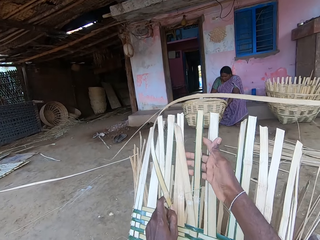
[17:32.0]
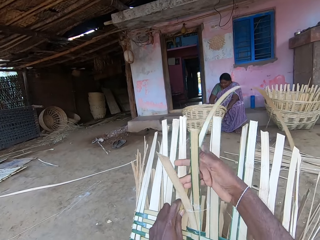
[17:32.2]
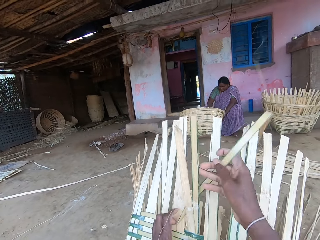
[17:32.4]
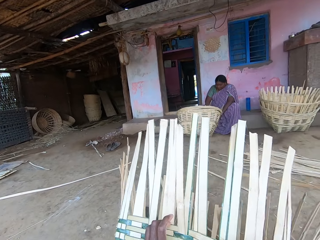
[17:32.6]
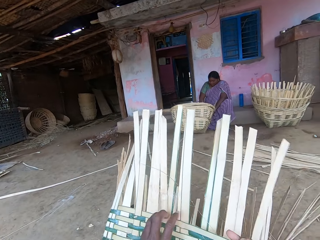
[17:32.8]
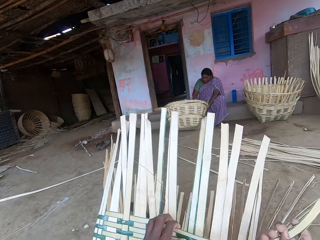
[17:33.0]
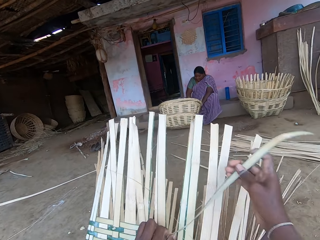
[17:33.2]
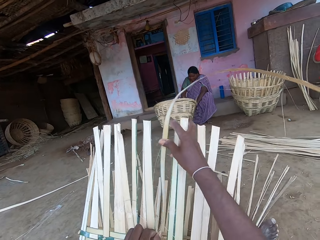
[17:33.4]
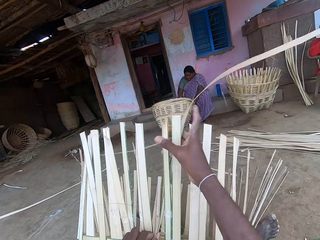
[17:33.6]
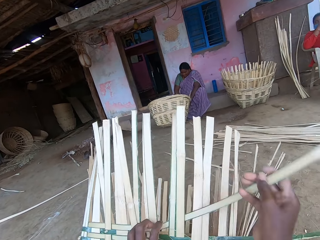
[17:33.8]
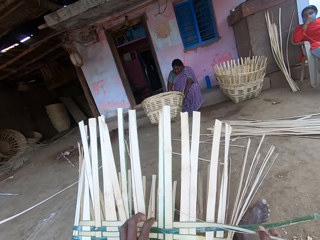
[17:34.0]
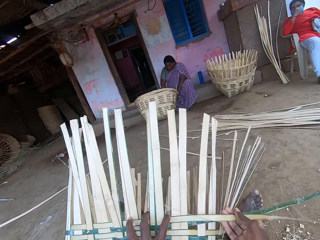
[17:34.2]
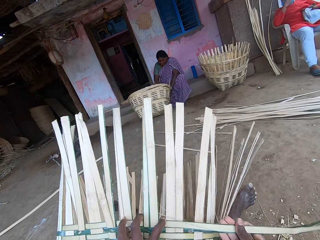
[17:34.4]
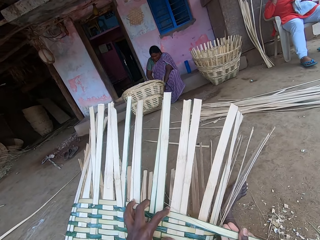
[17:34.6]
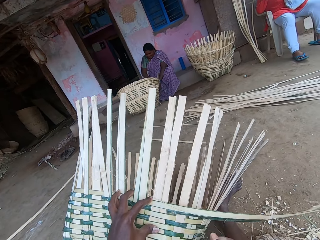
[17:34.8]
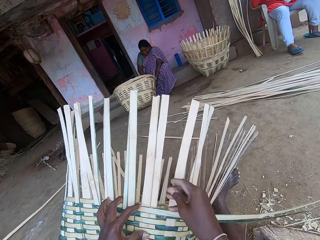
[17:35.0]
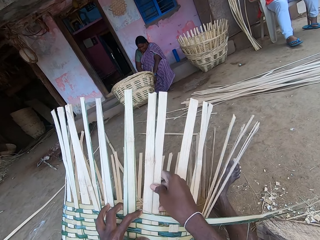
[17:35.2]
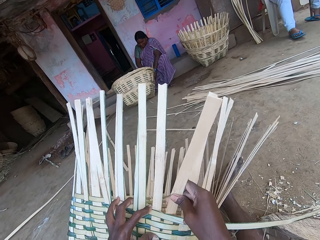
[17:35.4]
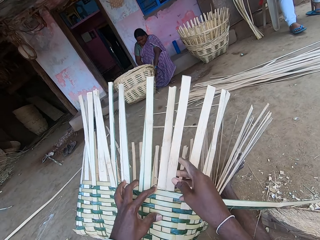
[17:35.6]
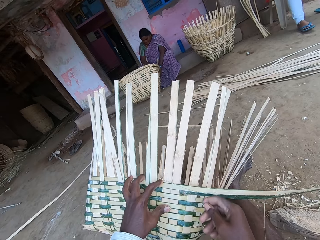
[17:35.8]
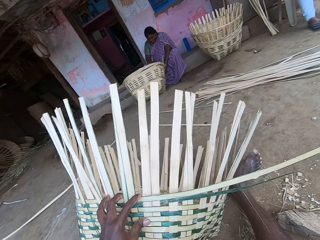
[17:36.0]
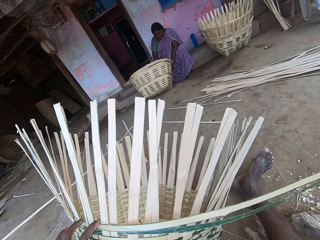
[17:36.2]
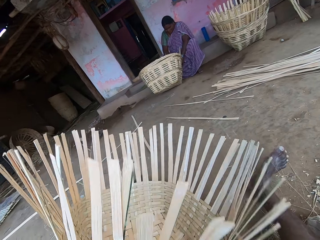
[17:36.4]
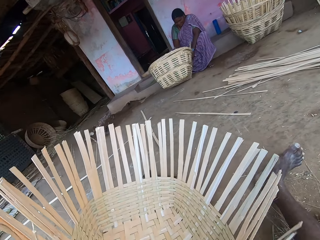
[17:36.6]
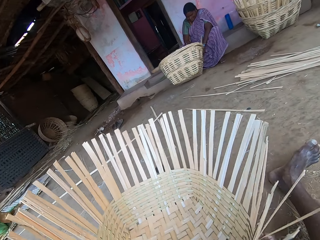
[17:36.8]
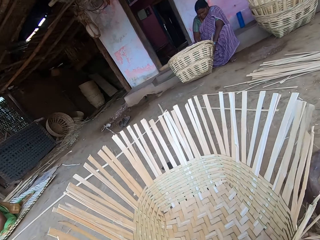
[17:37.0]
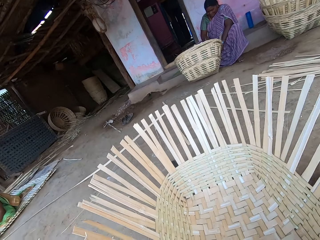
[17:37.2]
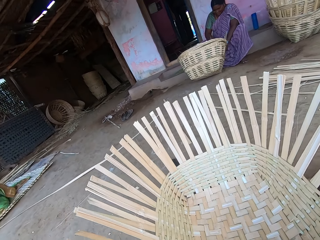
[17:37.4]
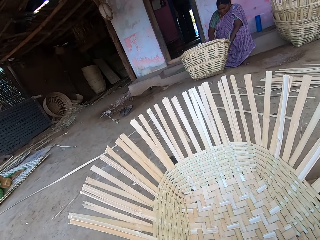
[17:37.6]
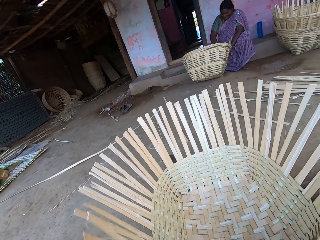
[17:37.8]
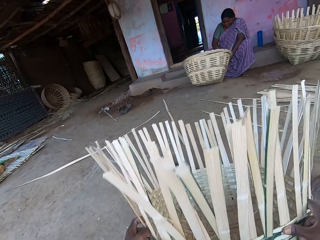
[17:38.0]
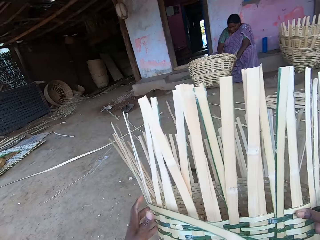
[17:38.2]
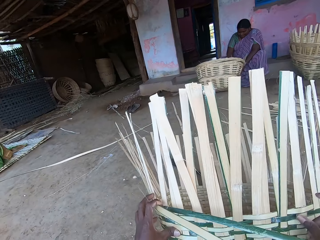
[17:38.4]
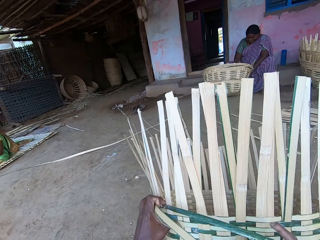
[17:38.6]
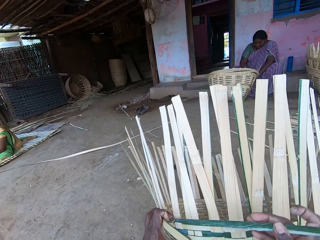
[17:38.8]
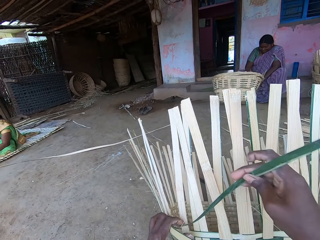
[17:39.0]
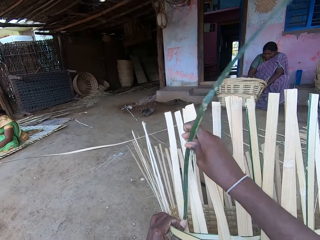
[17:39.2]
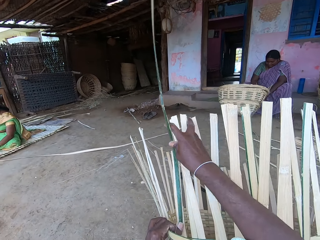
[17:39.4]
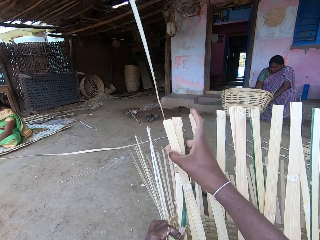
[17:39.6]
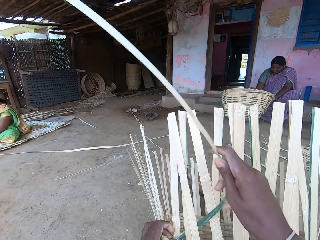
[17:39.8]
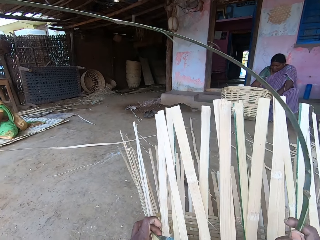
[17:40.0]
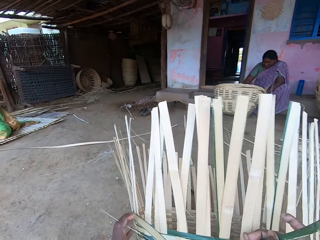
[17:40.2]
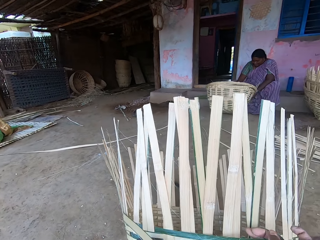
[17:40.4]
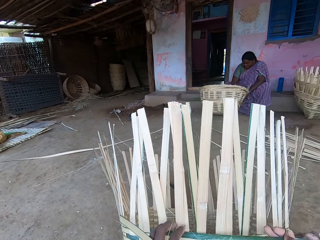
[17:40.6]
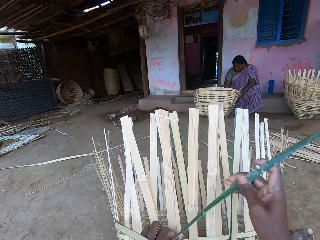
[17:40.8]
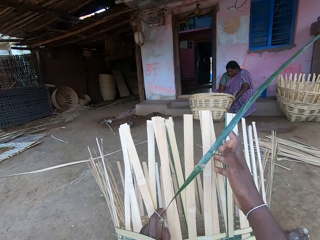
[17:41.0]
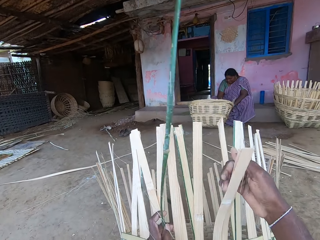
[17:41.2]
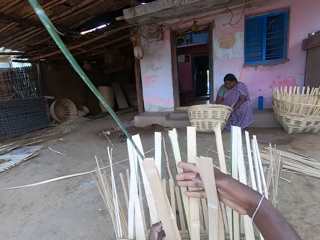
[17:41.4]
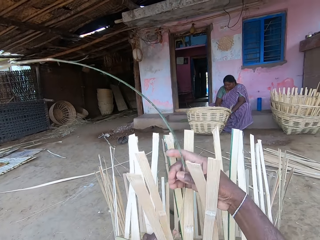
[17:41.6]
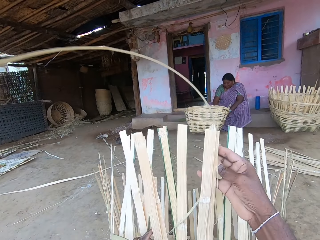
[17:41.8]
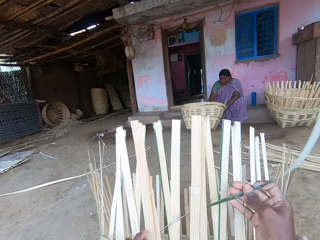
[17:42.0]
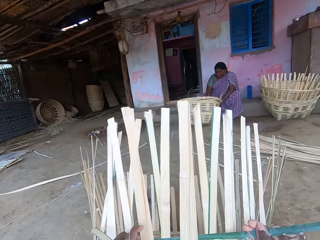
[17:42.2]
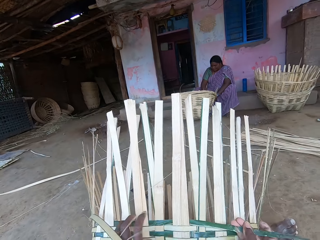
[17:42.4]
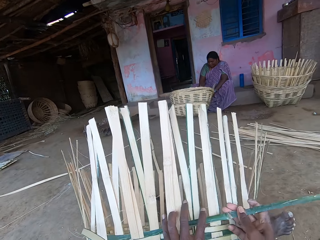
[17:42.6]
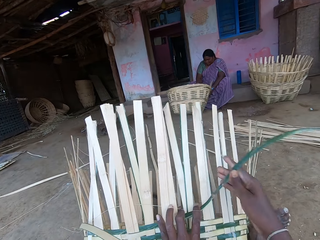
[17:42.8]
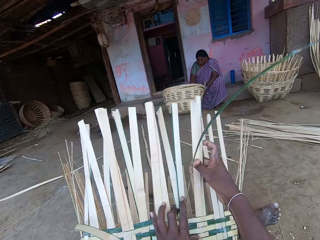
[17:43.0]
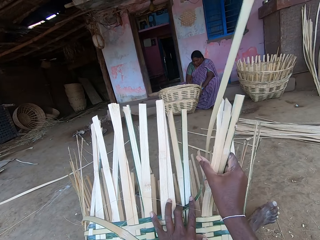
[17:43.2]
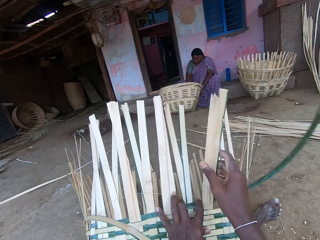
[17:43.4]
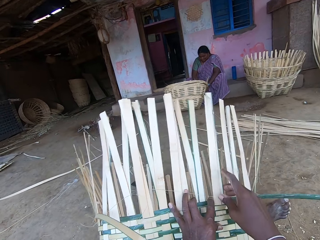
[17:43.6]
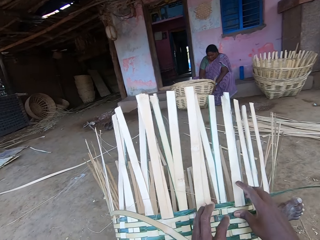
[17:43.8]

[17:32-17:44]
The camera wearer lowers the basket on the ground with his hands. He moves the basket on the ground with his hands. He looks at the basket. He lifts the basket with his hands. He weaves bamboo strips onto the basket with his hands.

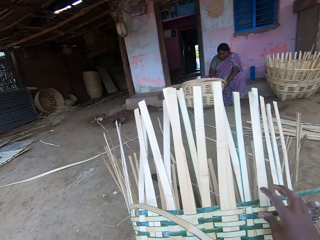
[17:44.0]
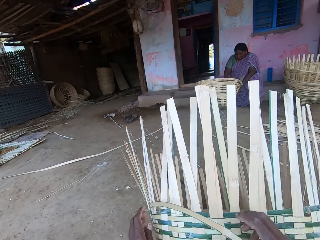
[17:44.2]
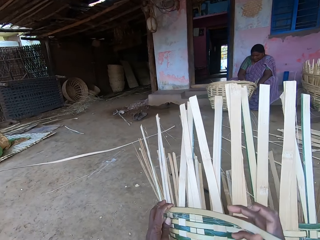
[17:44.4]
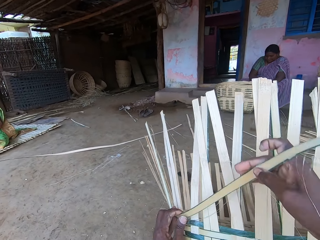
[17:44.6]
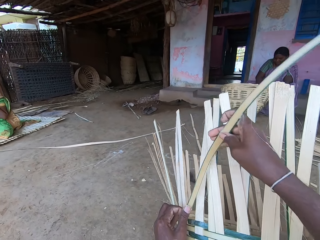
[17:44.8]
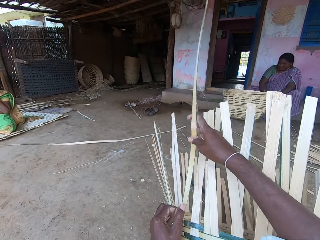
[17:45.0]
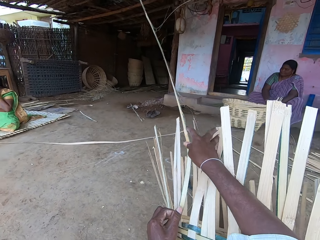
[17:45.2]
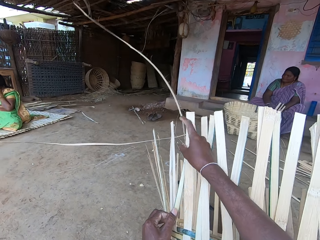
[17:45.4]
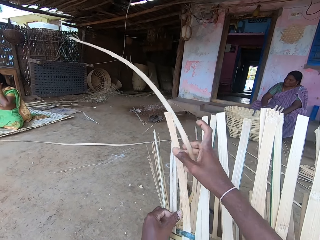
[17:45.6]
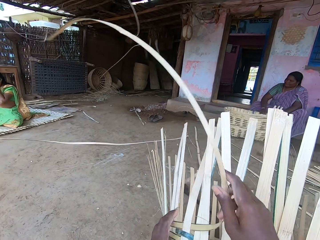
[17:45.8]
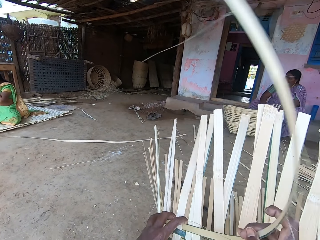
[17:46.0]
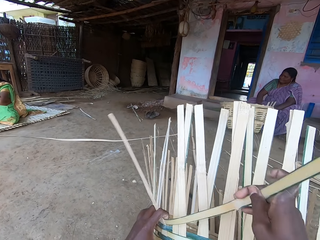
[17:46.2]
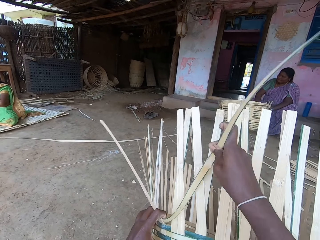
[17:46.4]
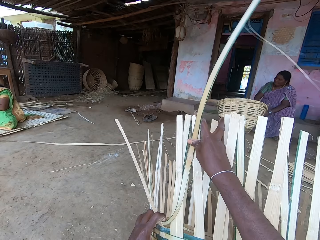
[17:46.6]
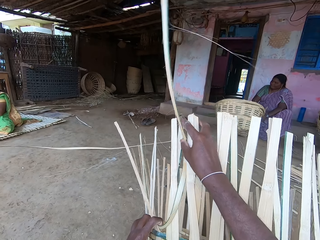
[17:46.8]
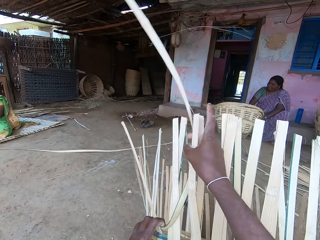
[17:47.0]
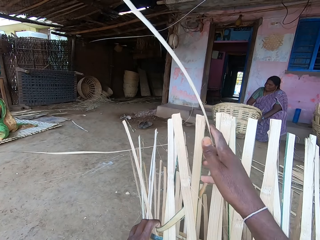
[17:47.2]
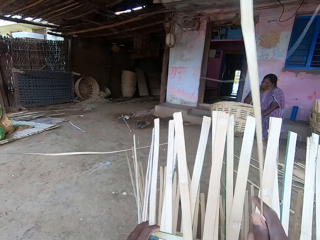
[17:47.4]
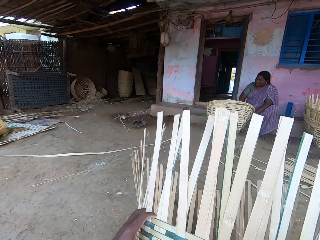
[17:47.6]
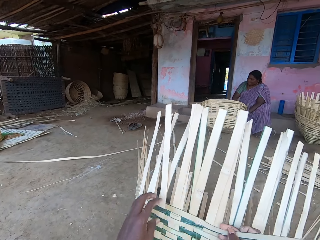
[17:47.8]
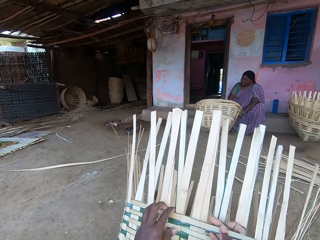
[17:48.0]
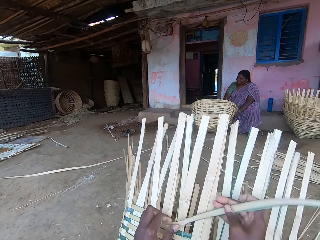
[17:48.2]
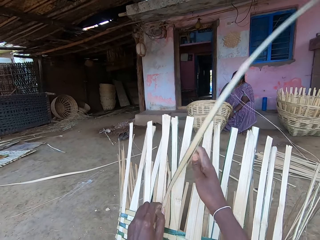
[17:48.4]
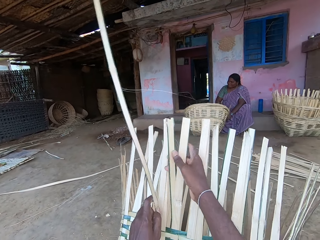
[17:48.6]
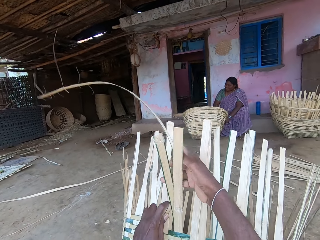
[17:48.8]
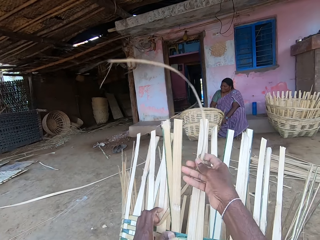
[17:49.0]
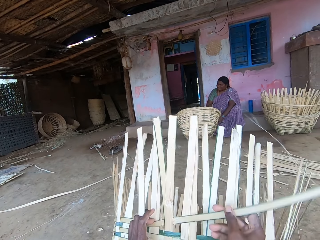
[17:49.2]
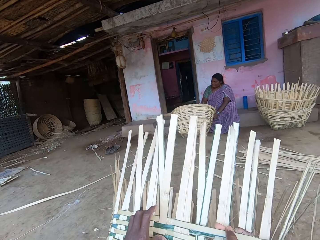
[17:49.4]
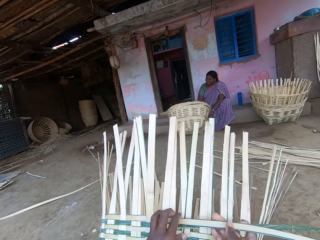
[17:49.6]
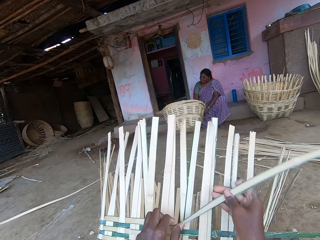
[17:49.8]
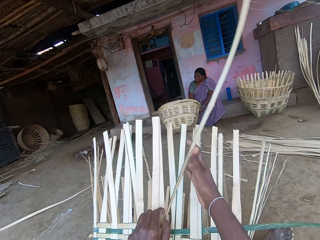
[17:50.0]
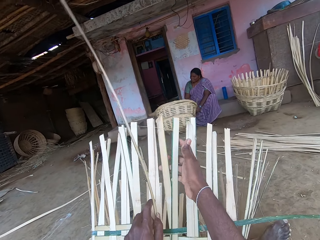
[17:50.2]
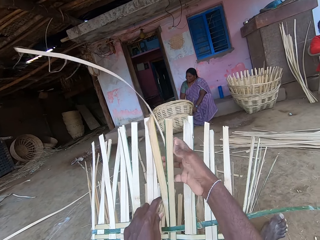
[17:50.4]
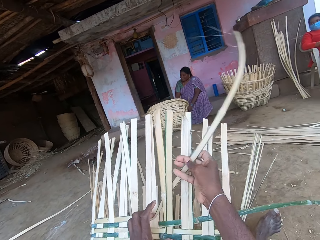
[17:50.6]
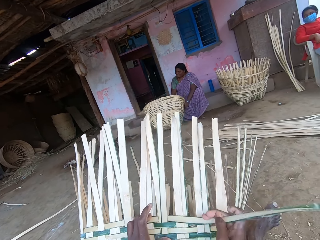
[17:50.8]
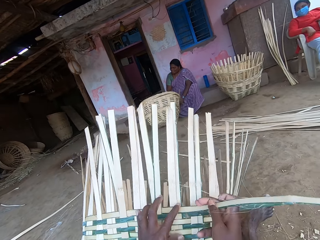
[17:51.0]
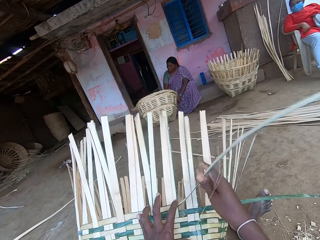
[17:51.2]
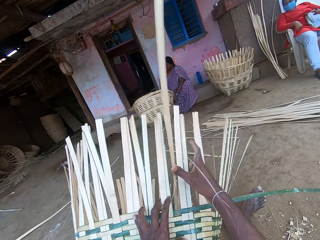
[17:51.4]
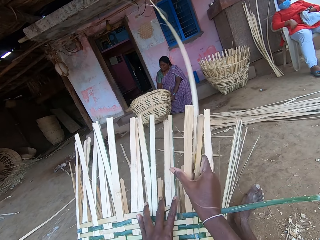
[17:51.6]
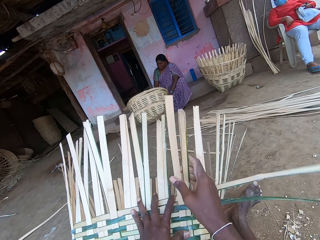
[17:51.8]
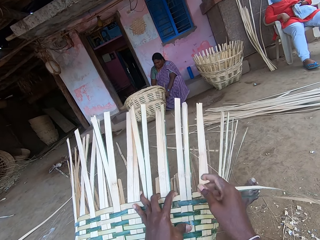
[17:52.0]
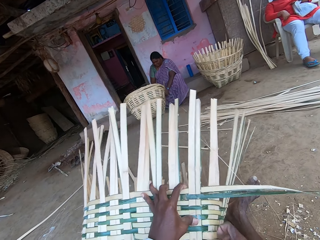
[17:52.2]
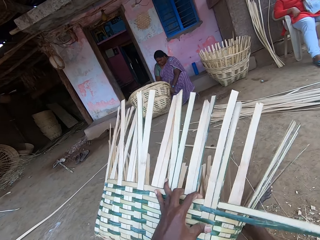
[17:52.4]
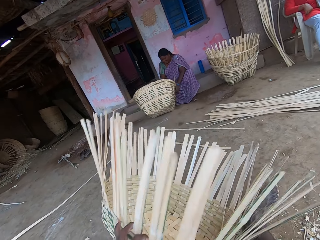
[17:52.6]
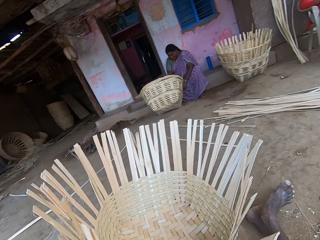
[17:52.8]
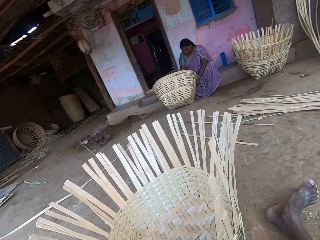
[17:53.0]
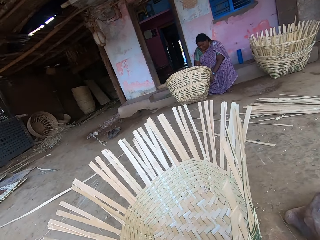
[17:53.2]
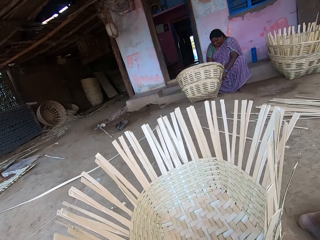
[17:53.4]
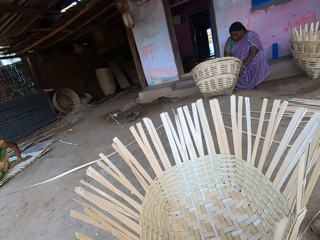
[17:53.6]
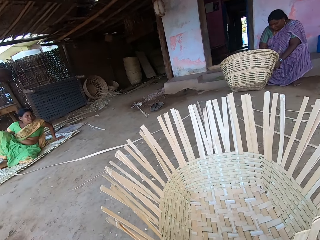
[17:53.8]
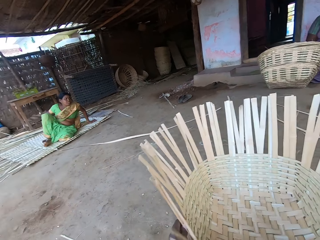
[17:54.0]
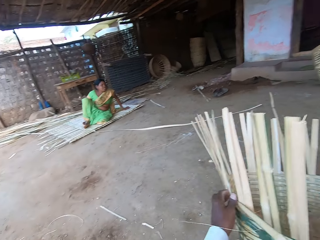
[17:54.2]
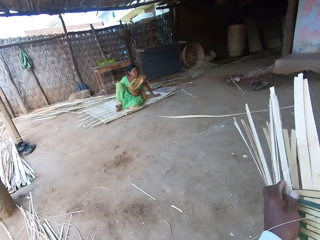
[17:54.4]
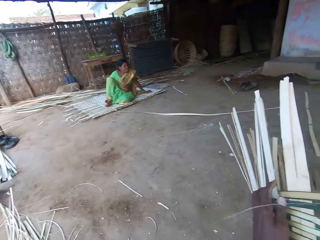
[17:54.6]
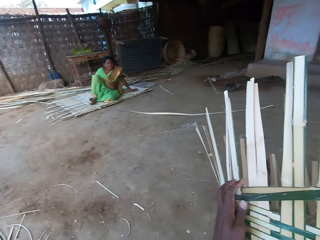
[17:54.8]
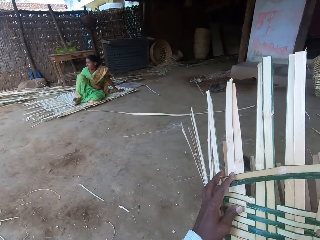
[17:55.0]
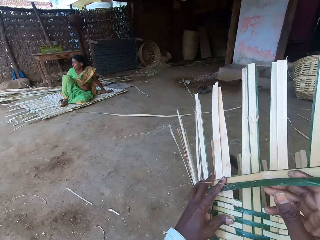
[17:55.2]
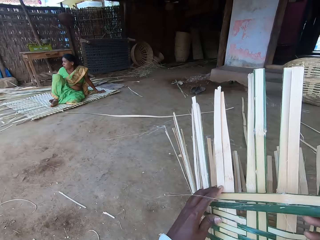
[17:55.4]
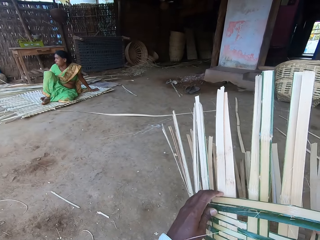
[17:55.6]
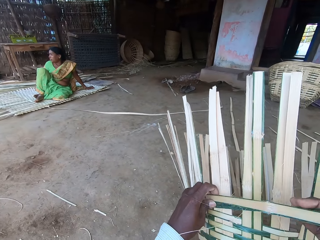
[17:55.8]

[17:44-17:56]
The camera wearer drops the basket on the ground with his hands. He looks at the basket. He lifts the basket with his hands. He weaves bamboo strips onto the basket with his hands.
